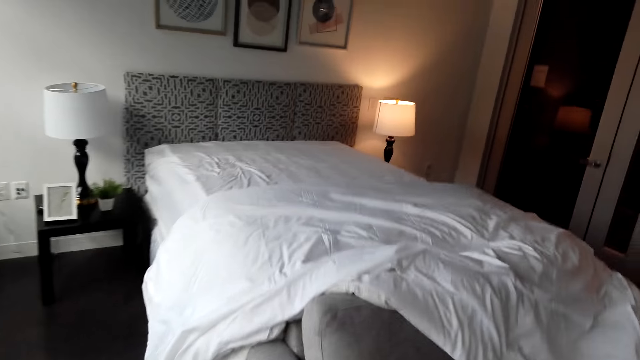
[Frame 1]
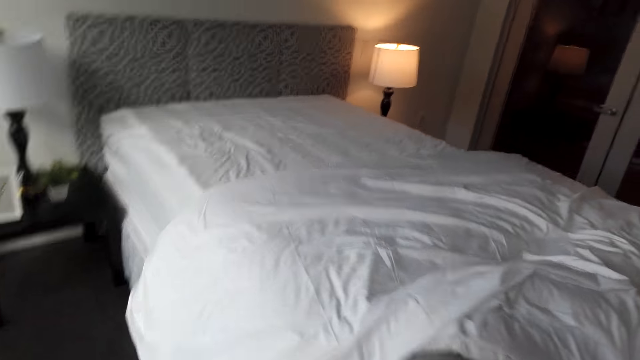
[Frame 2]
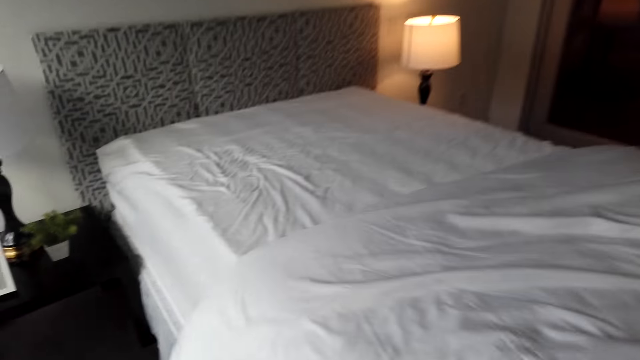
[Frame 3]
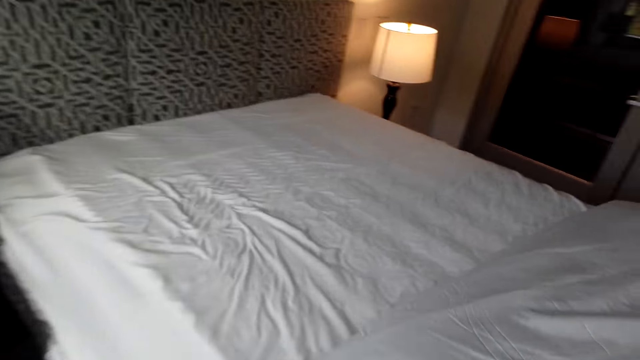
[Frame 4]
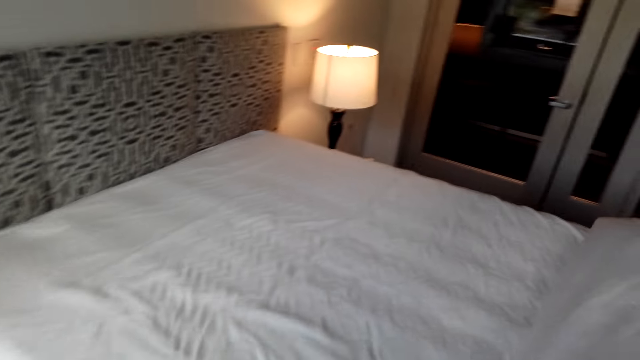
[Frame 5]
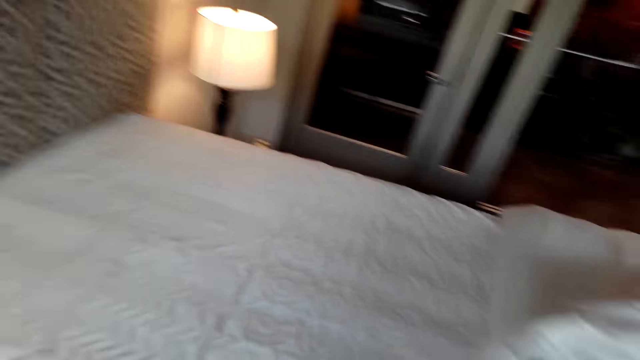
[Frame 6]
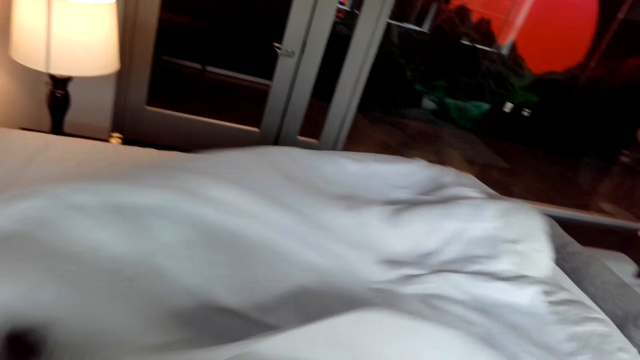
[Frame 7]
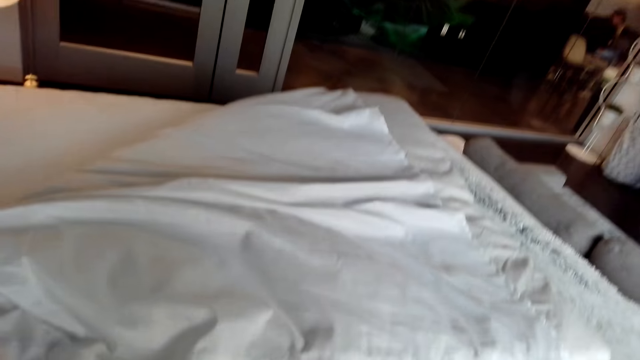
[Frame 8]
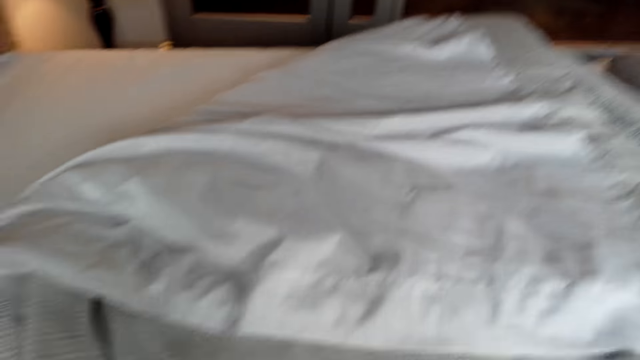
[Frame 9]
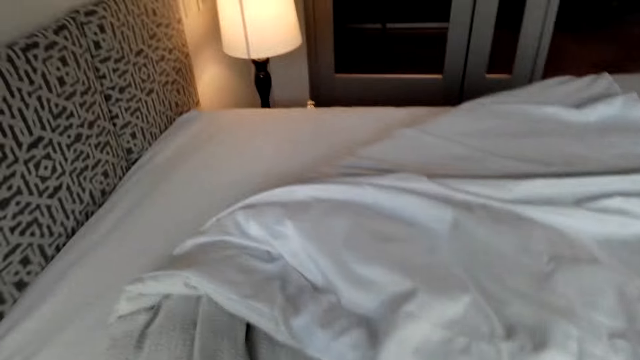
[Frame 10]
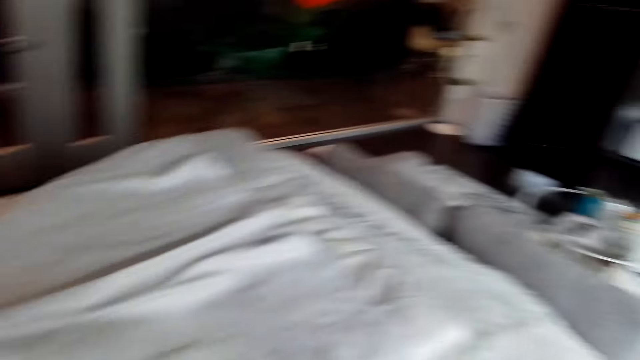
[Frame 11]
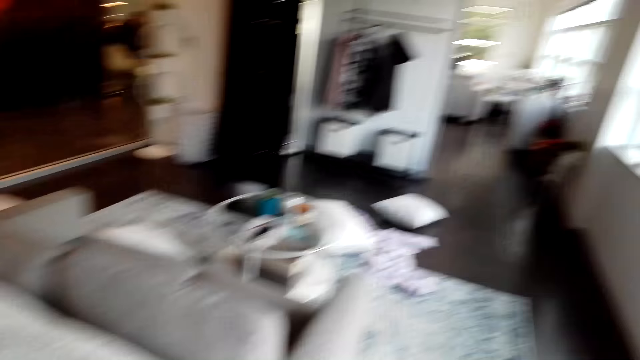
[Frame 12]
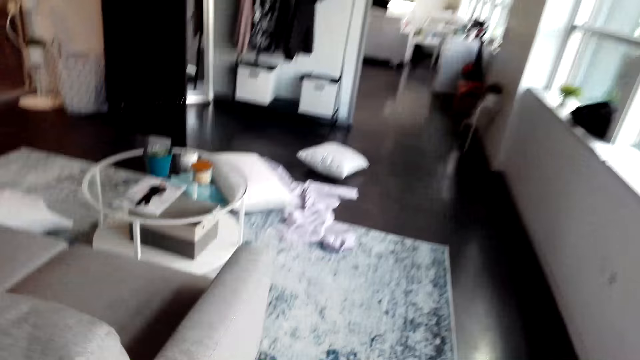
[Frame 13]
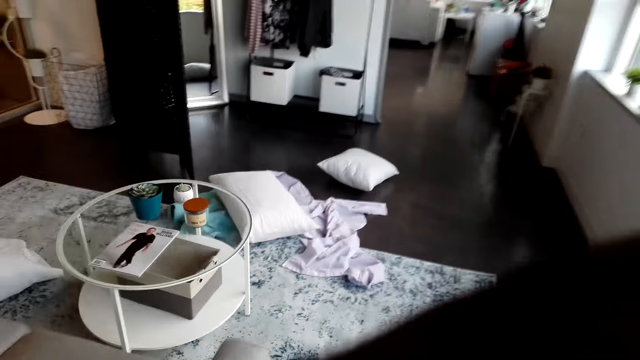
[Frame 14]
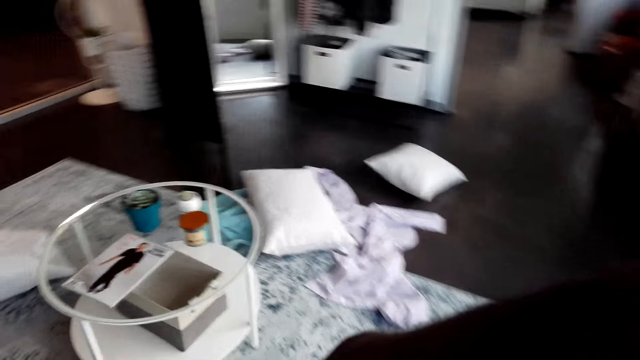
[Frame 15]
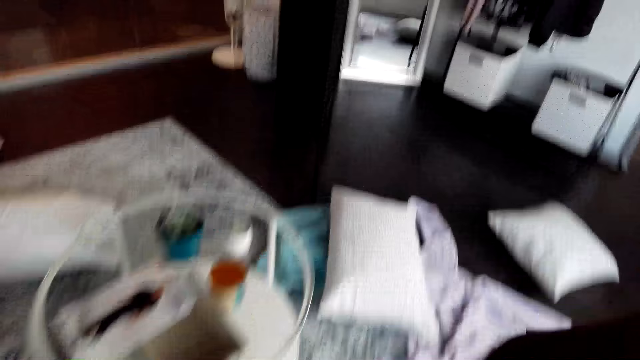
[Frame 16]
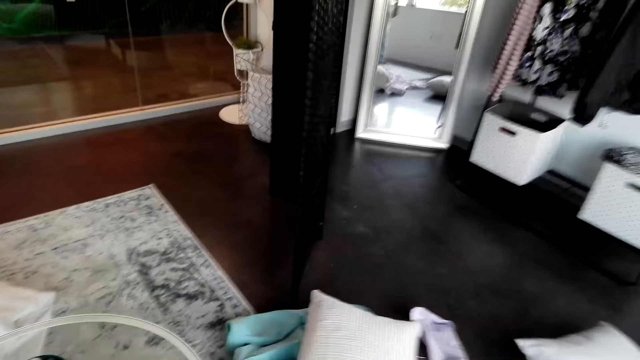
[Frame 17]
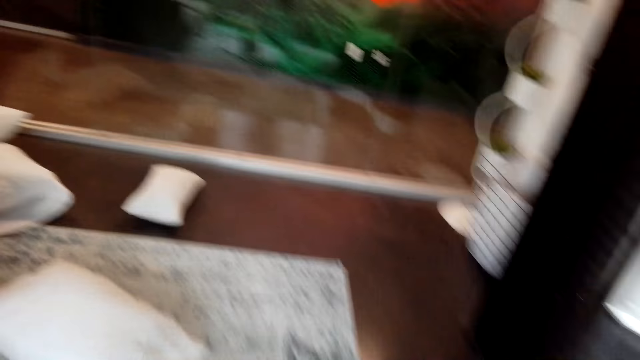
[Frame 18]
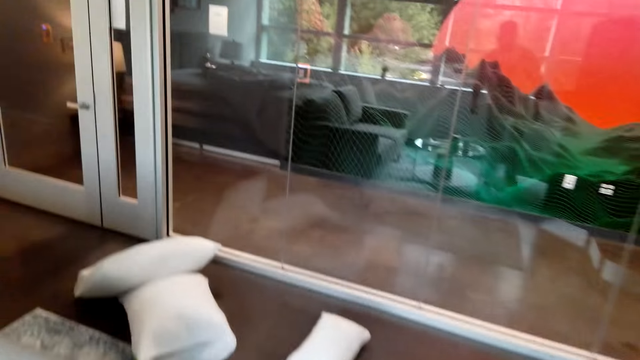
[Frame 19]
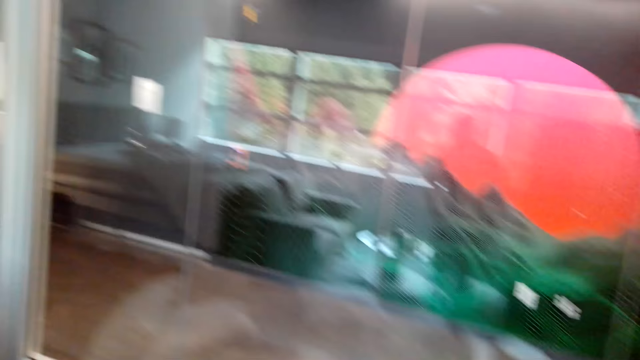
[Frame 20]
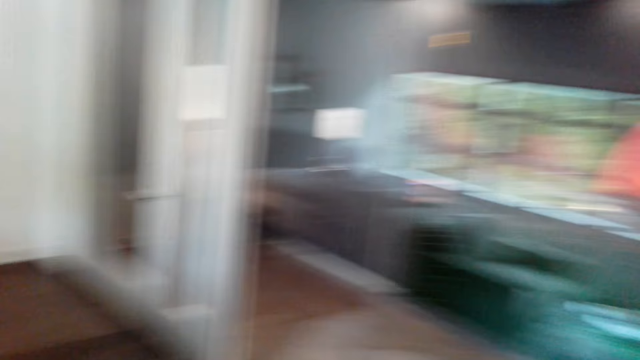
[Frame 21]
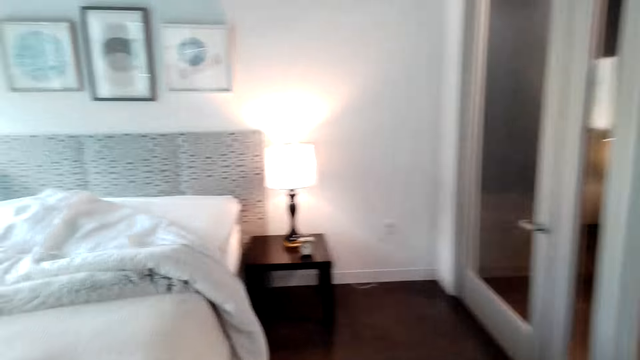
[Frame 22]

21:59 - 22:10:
The camera wearer makes the bed in the bedroom. They push the bedsheets. They walk in the bedroom.

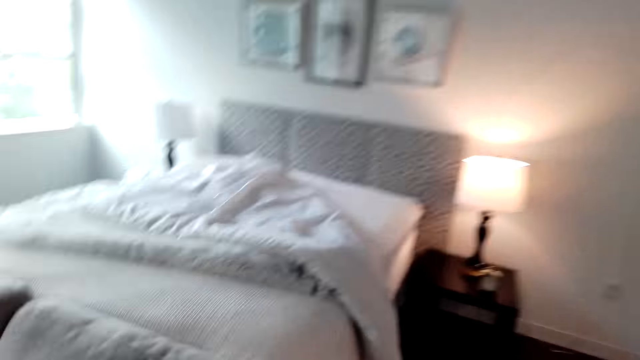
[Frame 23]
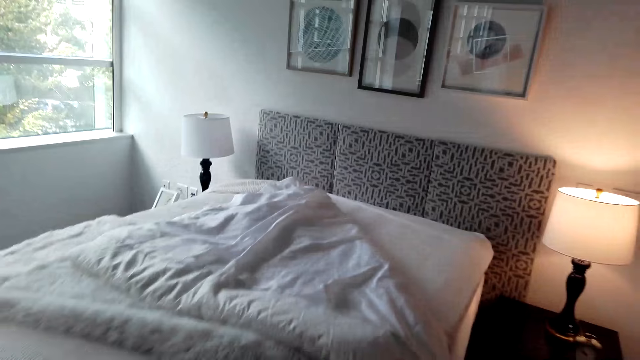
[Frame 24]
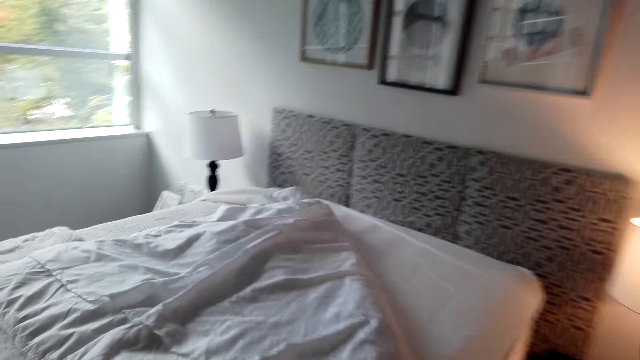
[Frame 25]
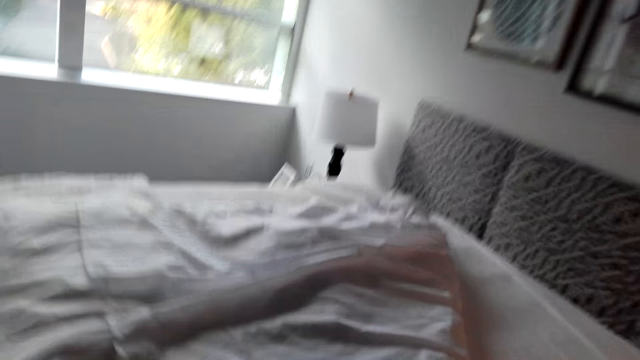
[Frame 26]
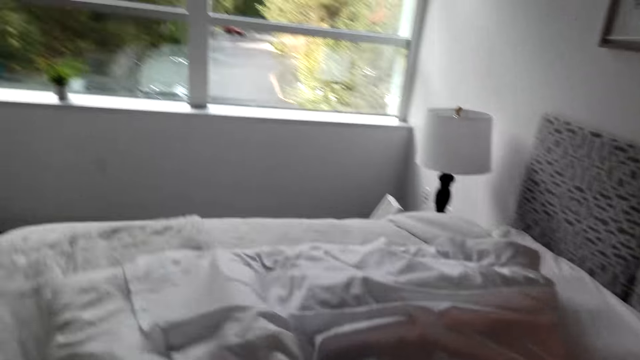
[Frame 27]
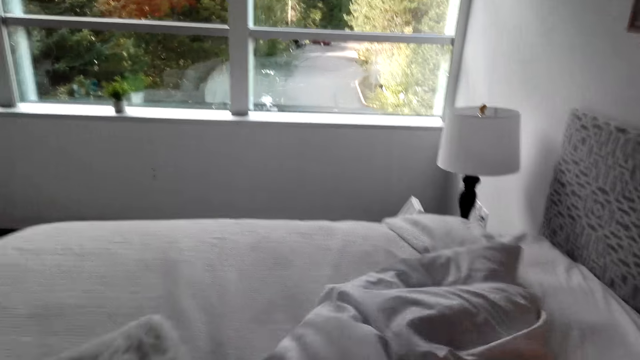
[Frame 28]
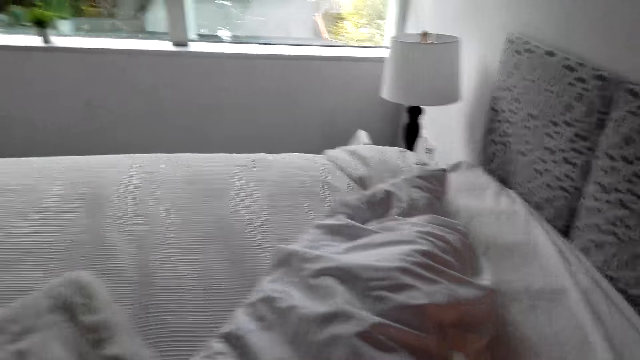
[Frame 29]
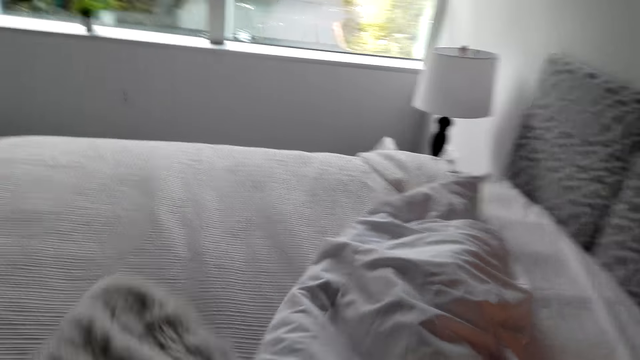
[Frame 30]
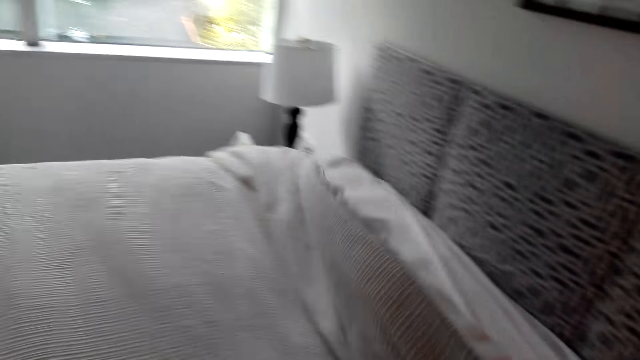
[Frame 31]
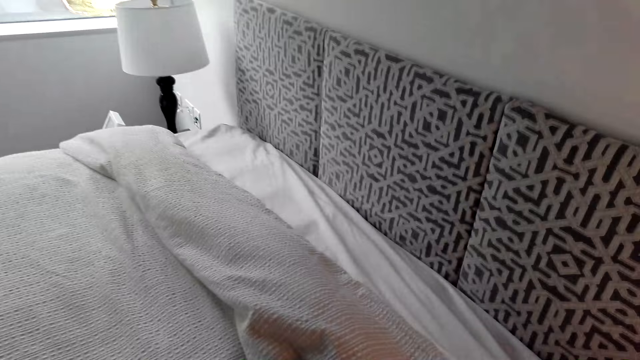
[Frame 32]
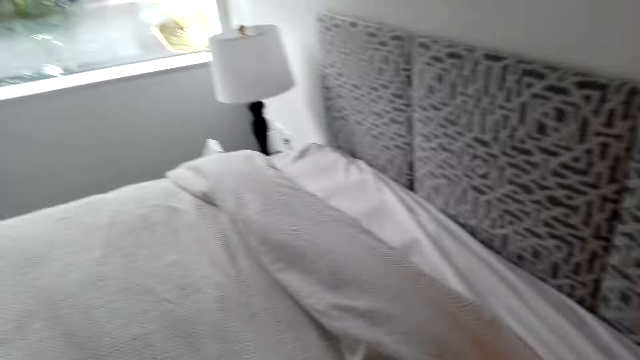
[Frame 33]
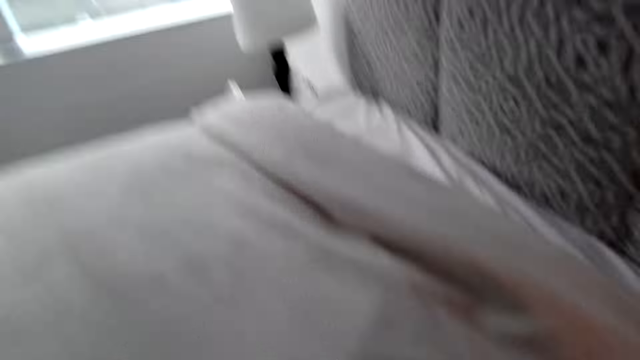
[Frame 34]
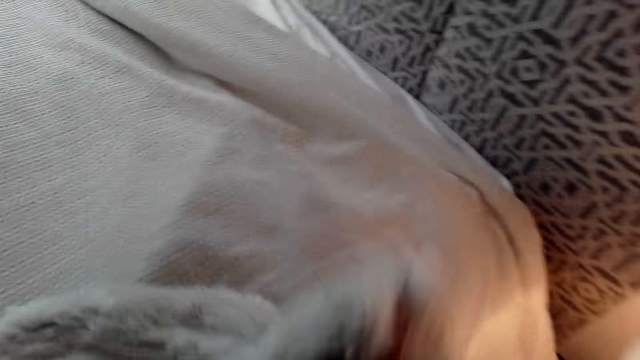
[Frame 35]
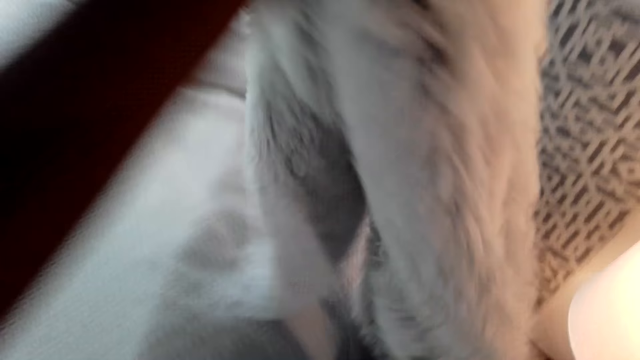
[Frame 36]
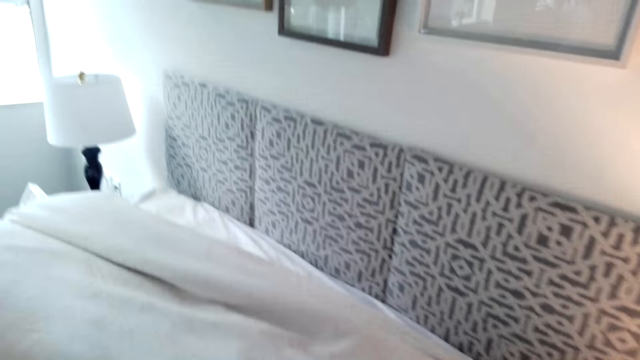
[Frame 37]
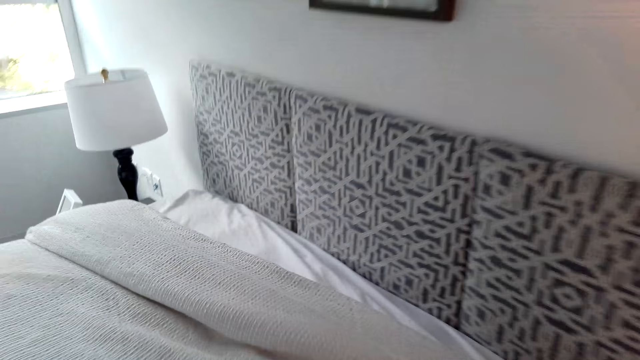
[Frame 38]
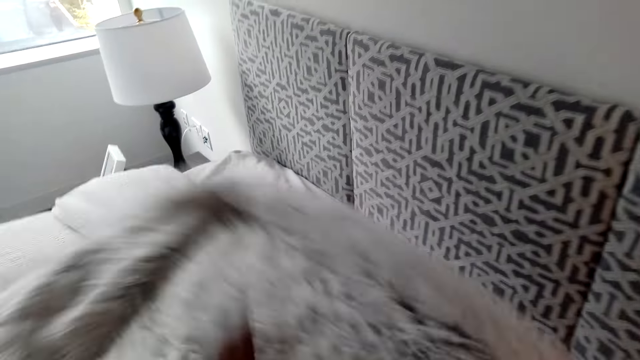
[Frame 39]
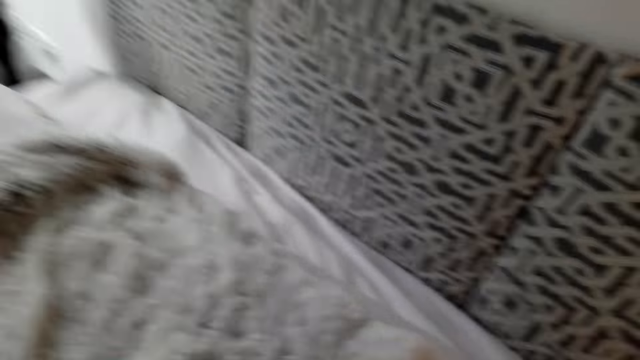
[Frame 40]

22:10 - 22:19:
The camera wearer makes the bed in the bedroom. They hold a soft blanket.
